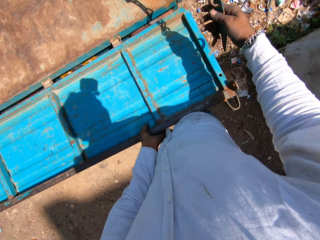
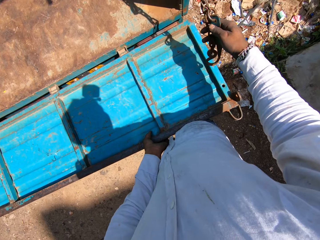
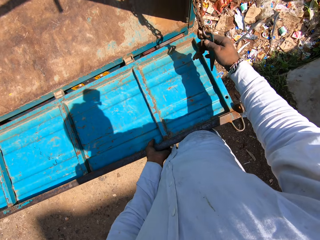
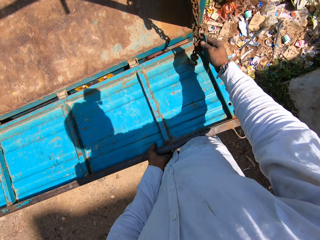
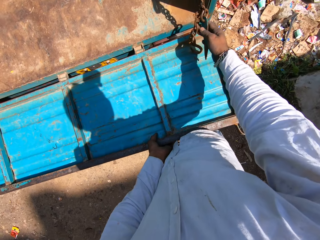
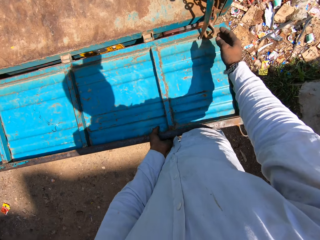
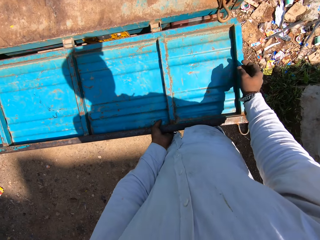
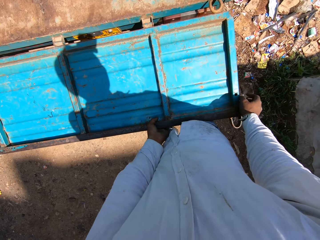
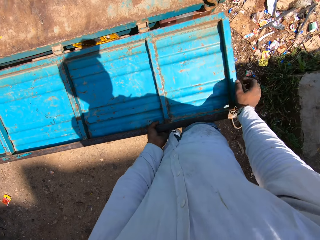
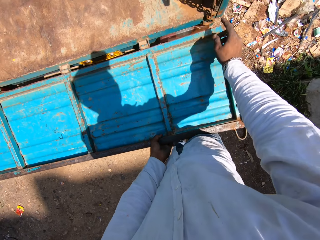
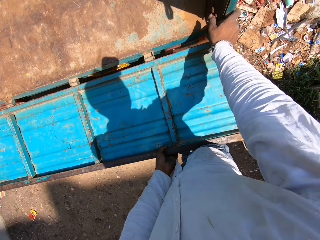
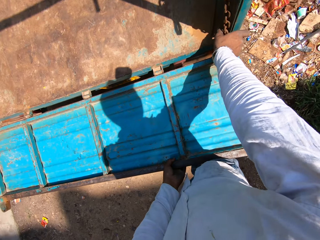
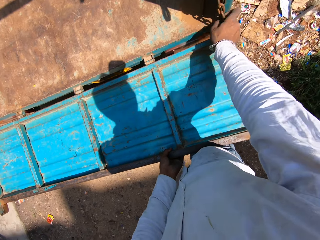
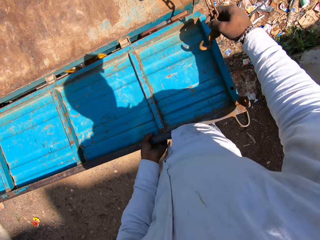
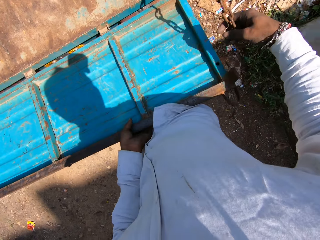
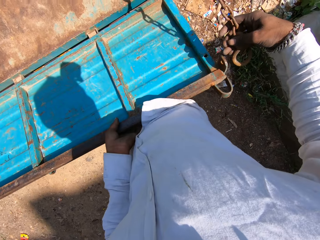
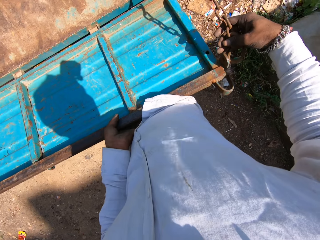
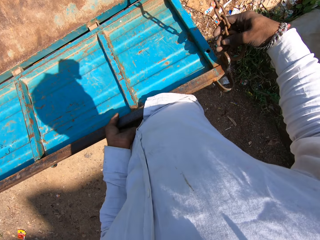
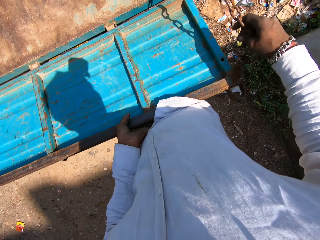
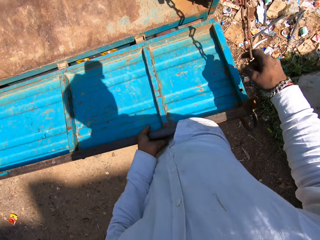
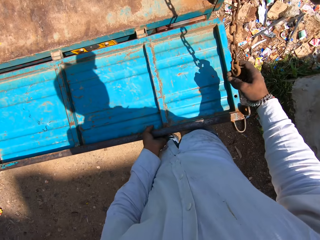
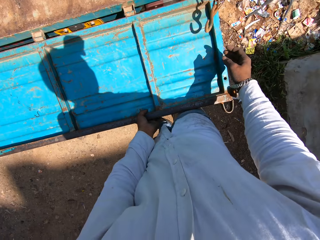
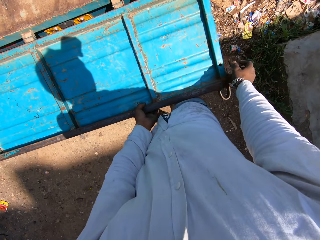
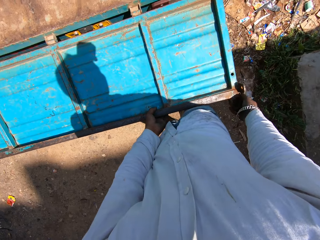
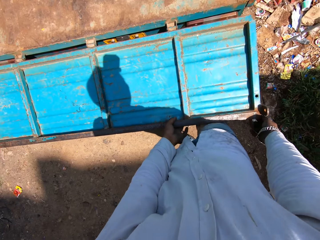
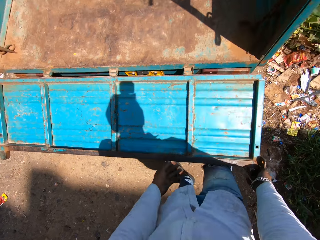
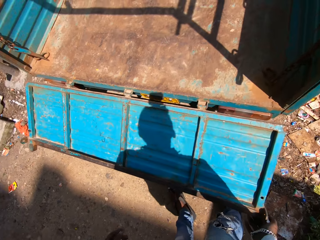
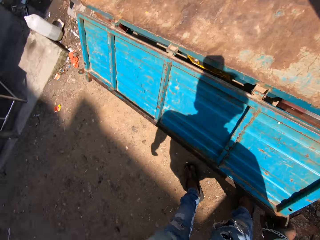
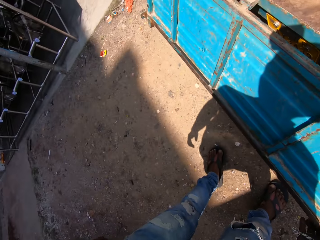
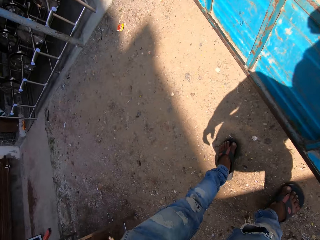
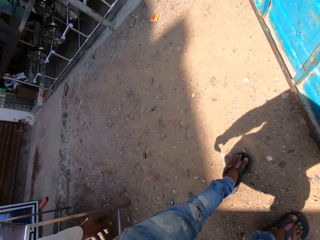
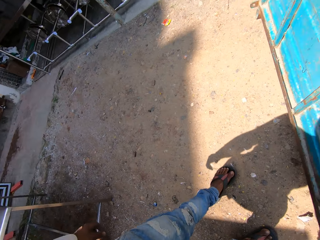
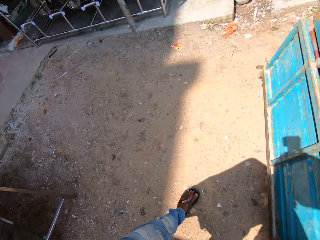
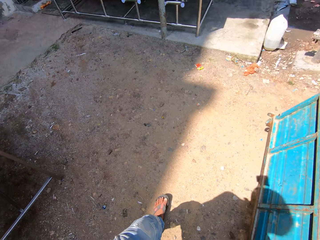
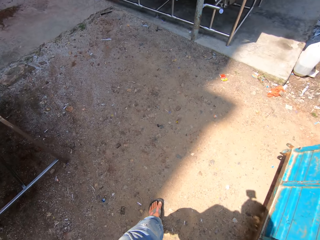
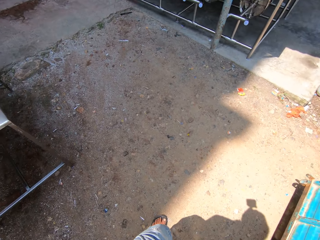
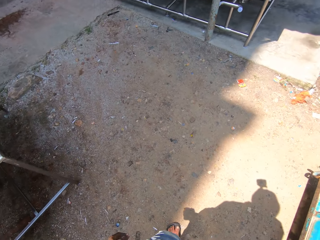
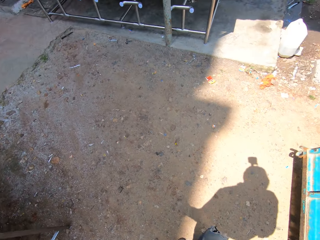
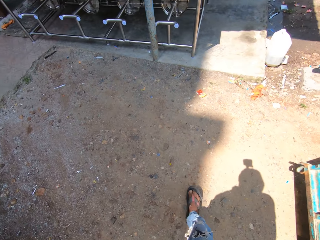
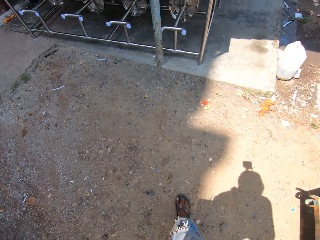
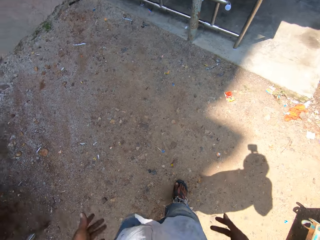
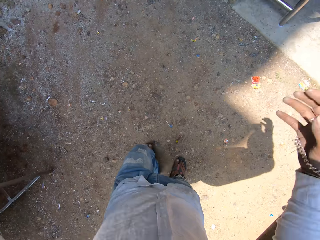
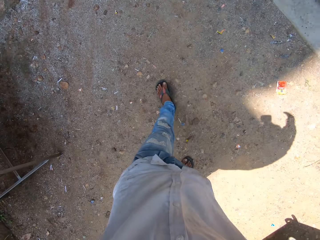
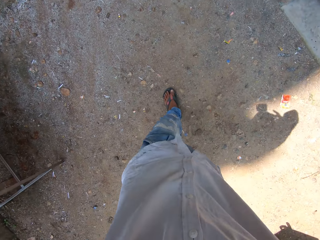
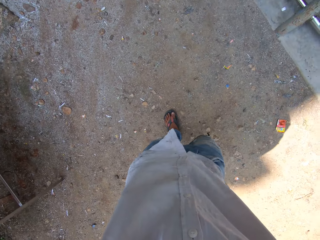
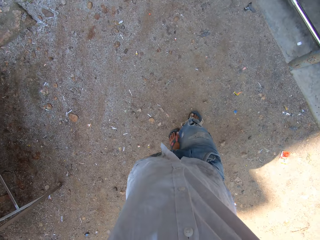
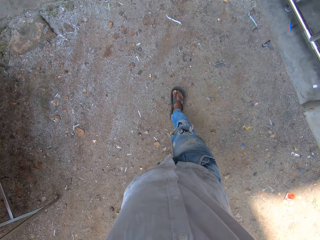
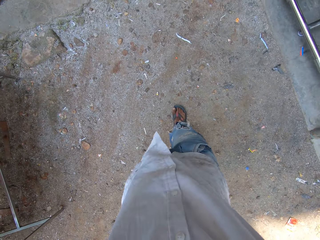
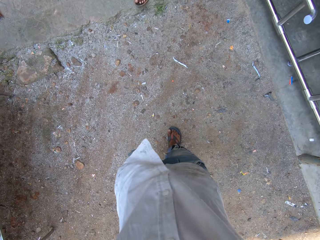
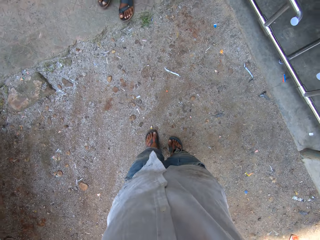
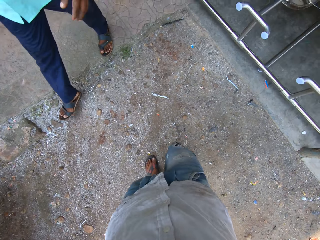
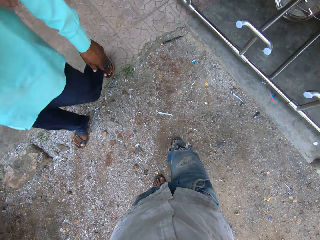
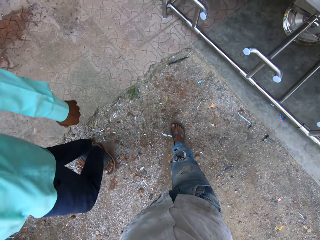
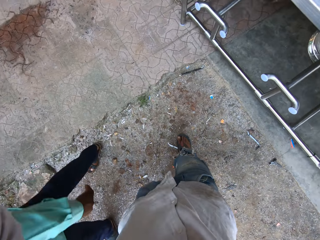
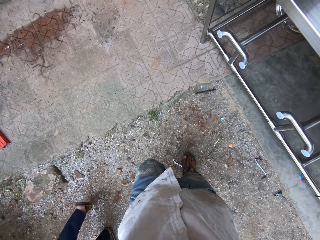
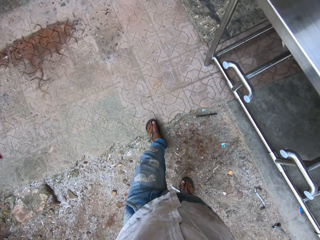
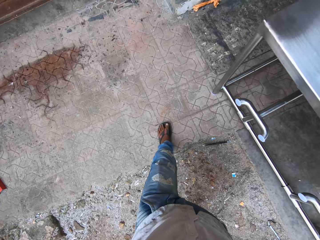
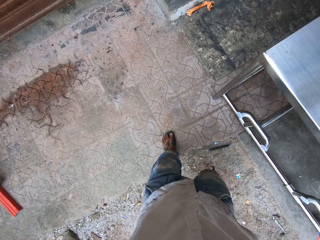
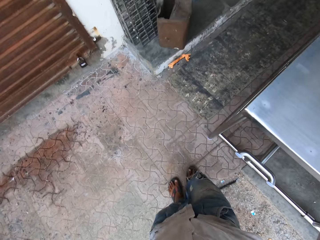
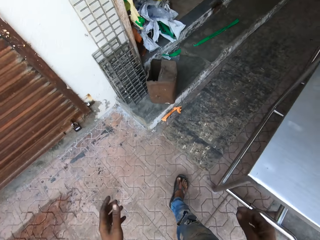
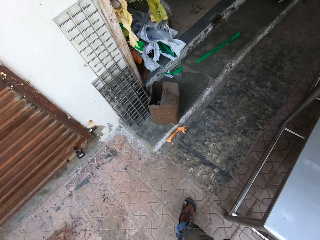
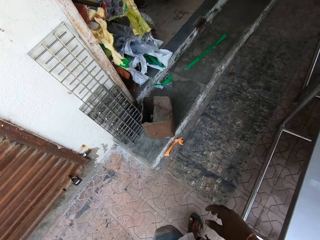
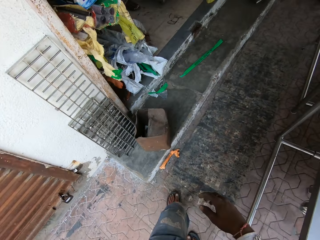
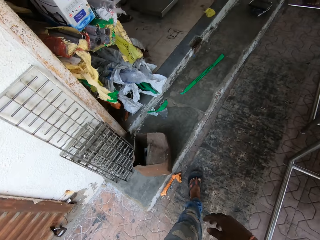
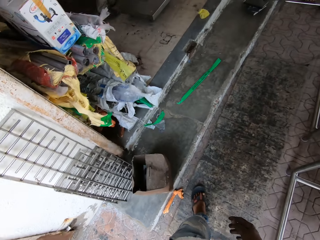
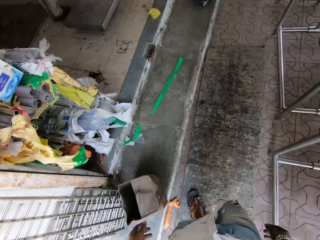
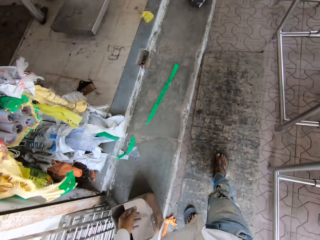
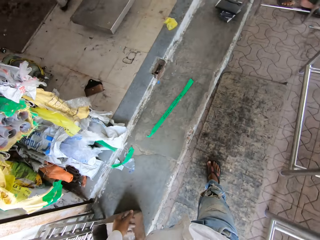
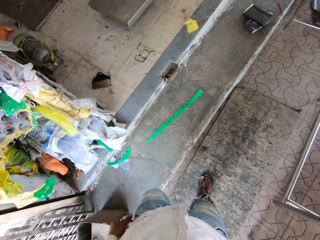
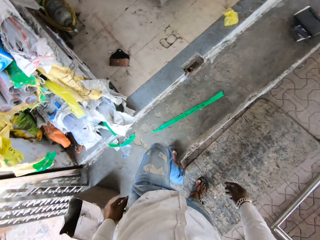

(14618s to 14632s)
The camera wearer holds the chain. He drops the chain. He attaches the chain to the door. He drops the chain. He walks to the workshop. He raises his hands. He walks around.

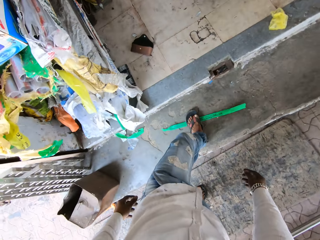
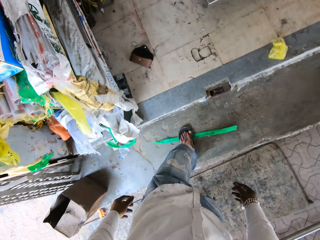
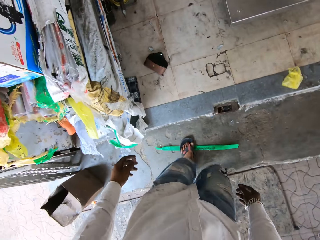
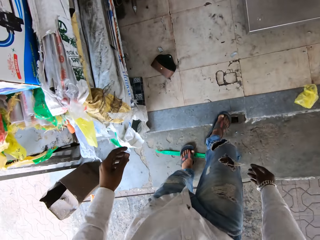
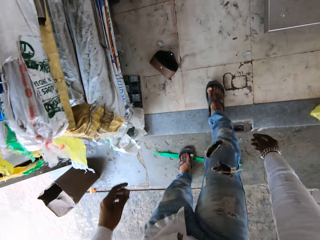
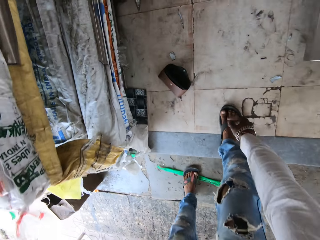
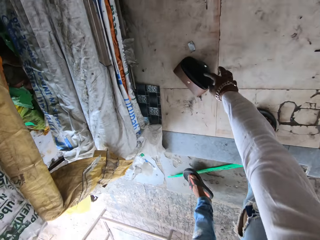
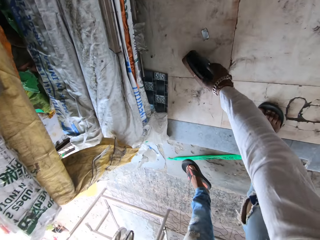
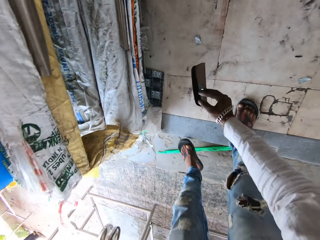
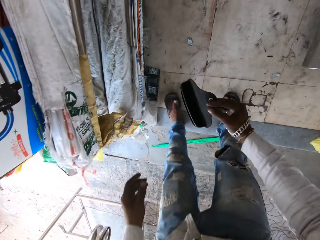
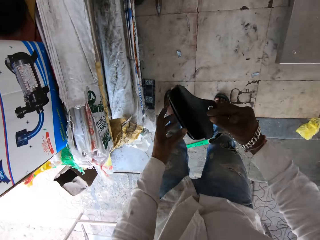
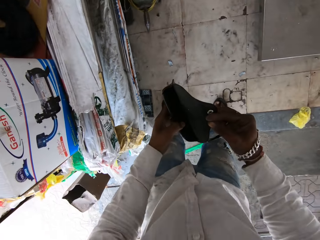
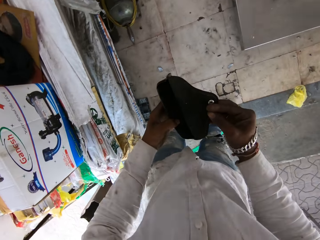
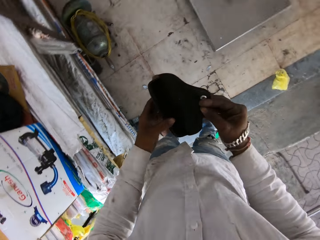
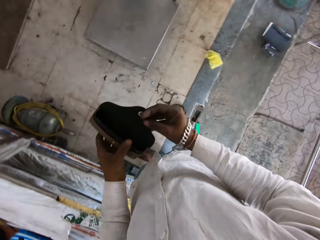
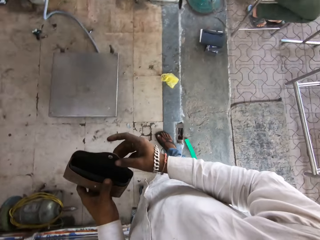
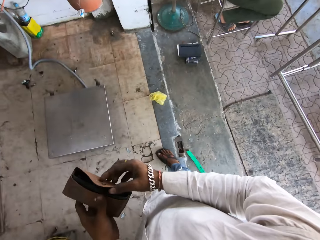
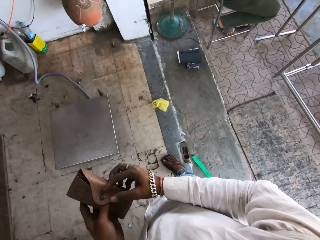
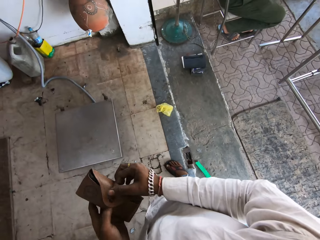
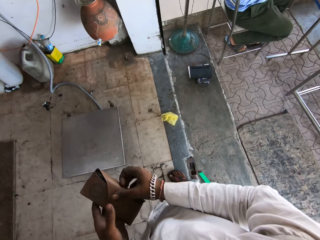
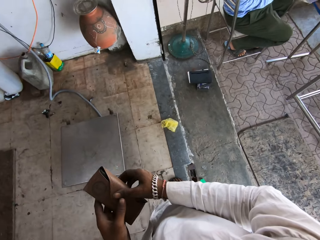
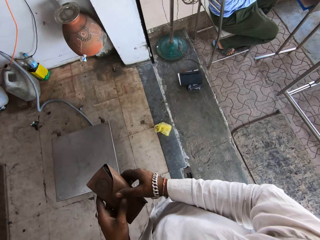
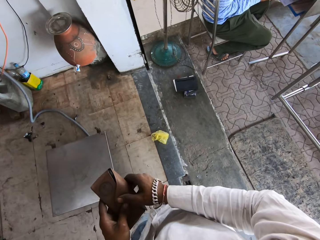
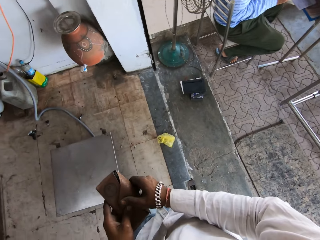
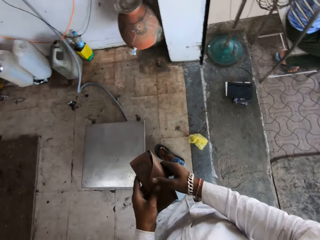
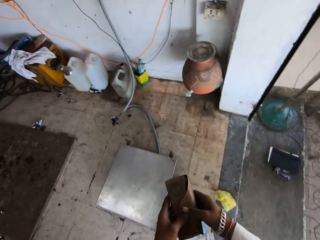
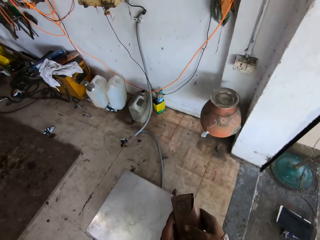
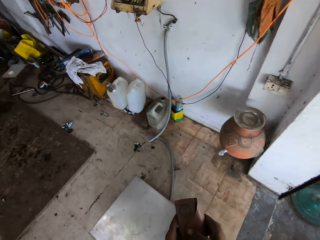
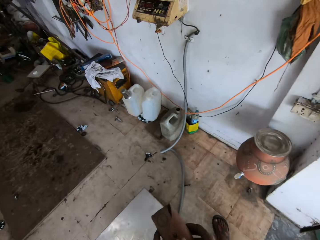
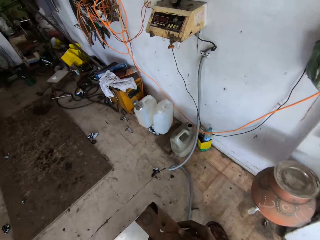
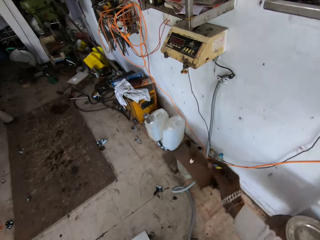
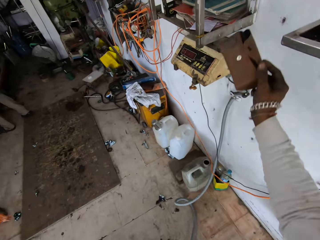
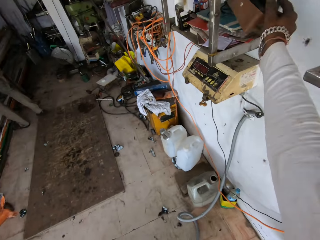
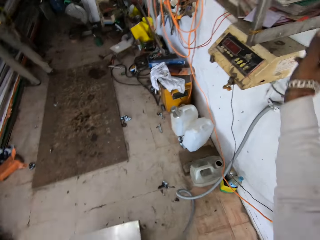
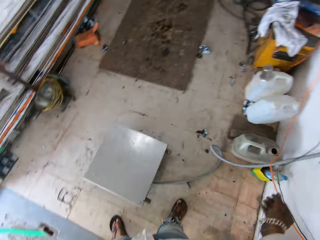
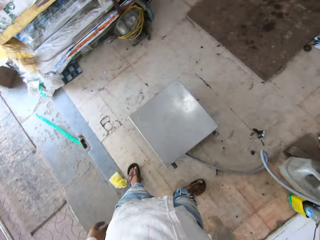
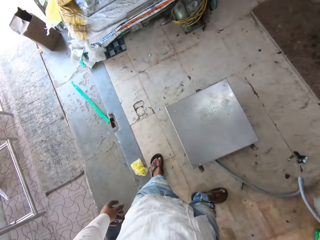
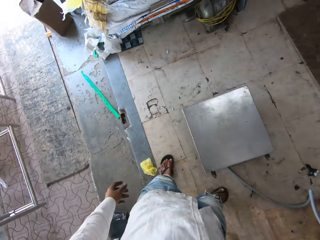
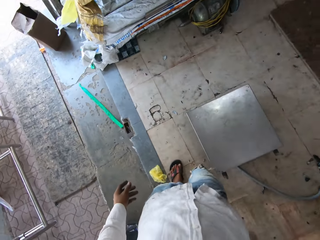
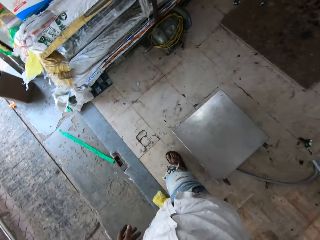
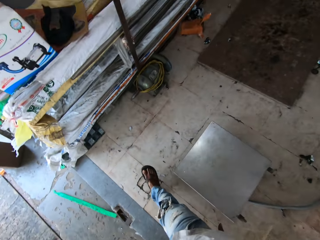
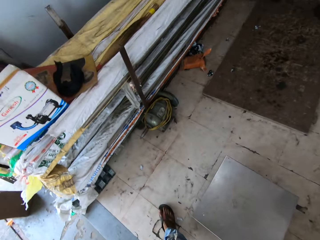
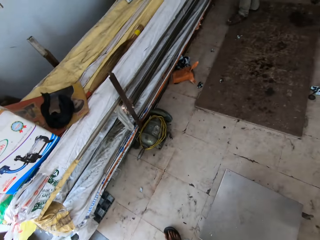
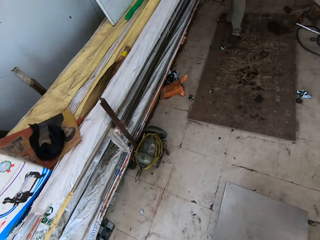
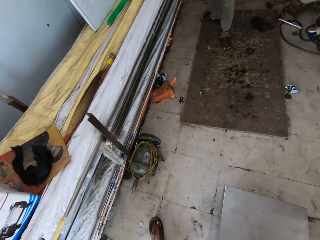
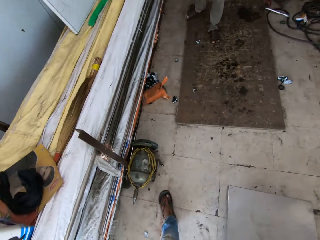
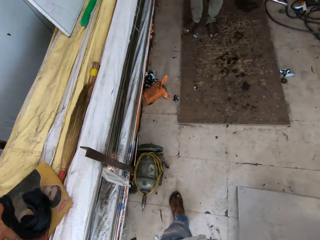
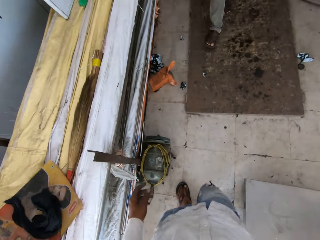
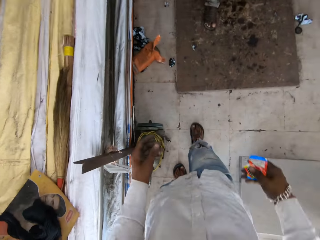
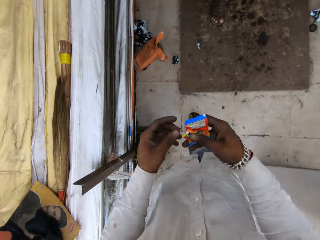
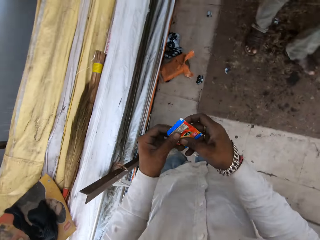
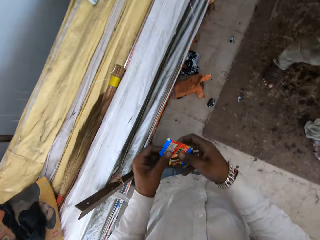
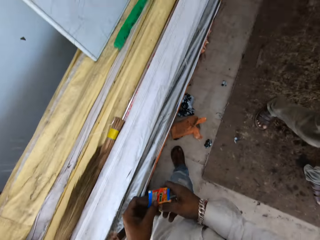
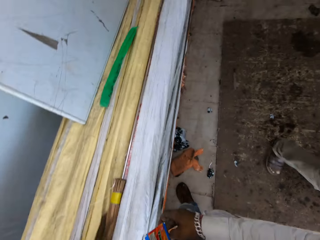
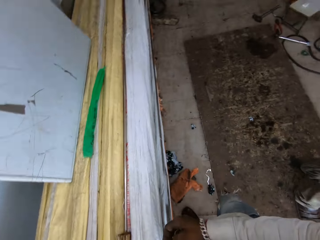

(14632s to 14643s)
The camera wearer picks up a wallet. They close the wallet. They walk around. They put the wallet on a shelf. They walk around. They hold paper.
